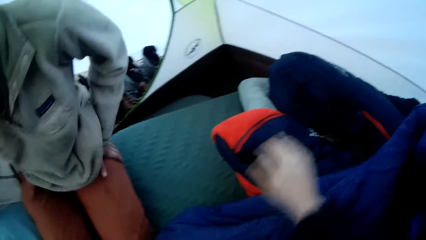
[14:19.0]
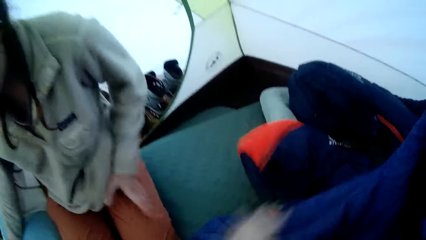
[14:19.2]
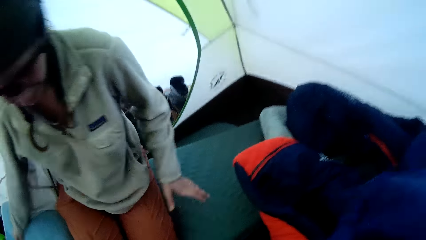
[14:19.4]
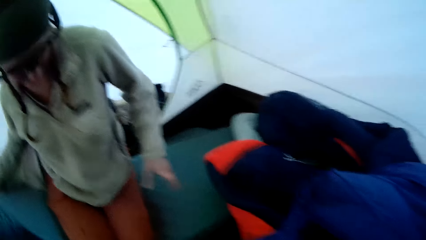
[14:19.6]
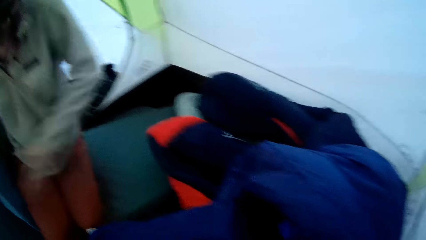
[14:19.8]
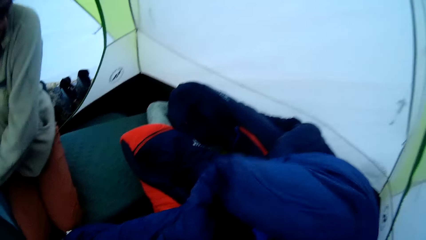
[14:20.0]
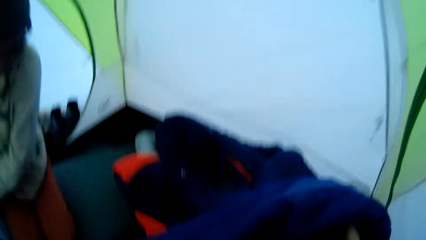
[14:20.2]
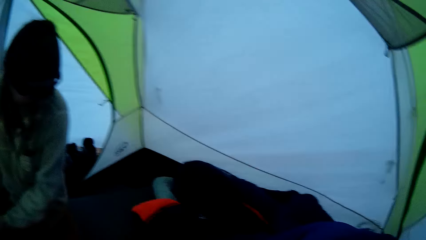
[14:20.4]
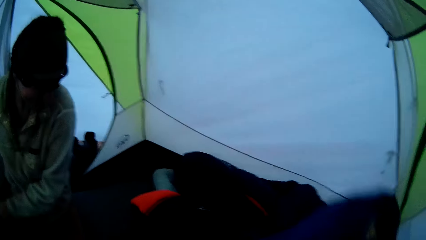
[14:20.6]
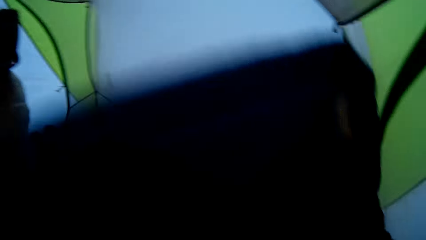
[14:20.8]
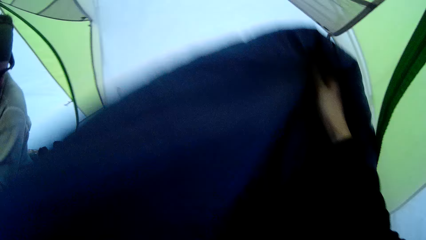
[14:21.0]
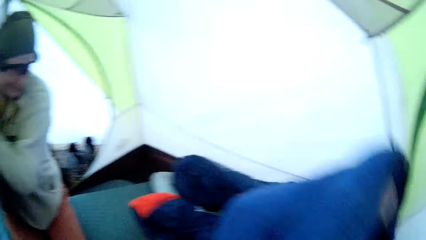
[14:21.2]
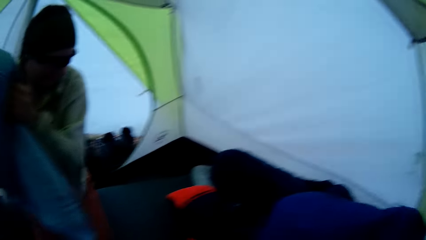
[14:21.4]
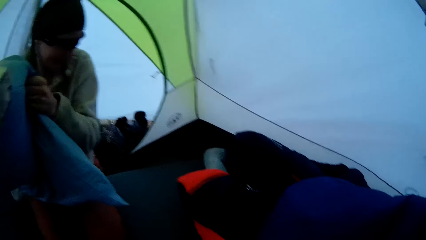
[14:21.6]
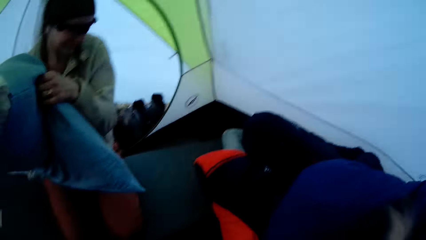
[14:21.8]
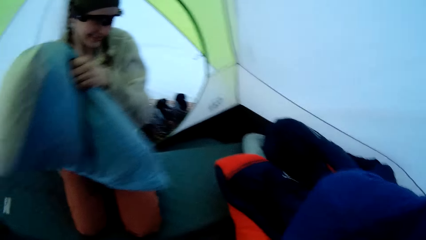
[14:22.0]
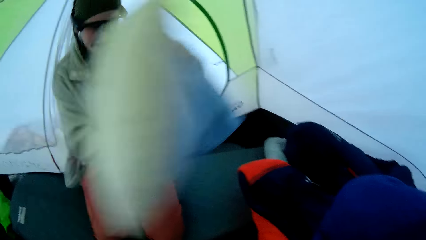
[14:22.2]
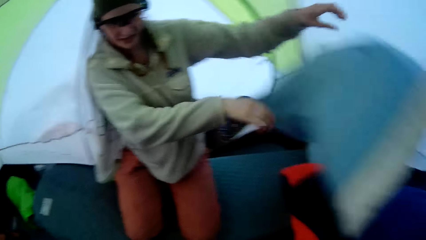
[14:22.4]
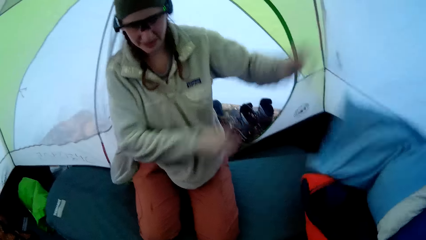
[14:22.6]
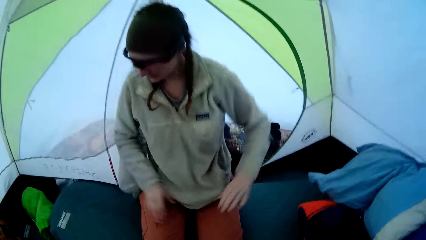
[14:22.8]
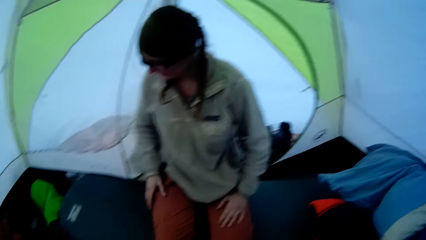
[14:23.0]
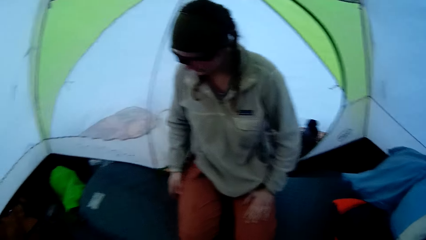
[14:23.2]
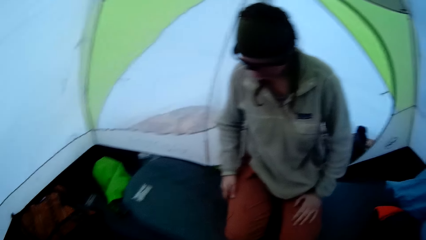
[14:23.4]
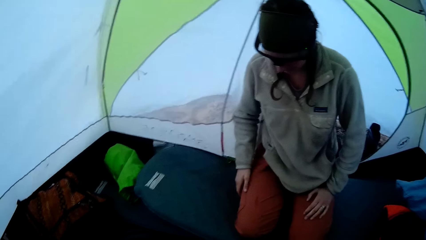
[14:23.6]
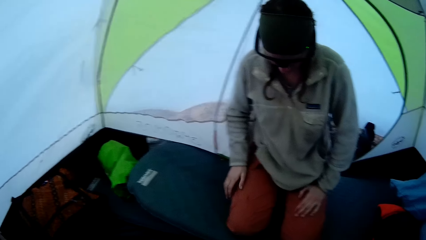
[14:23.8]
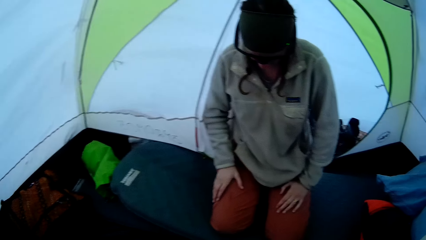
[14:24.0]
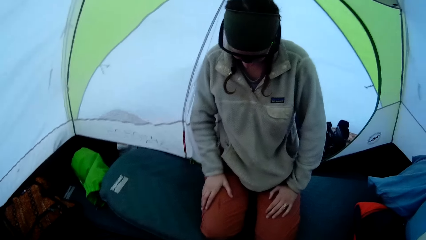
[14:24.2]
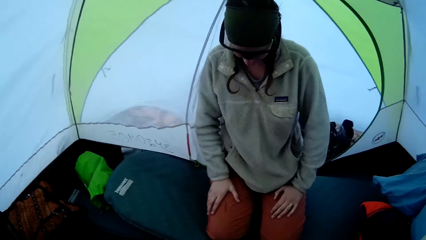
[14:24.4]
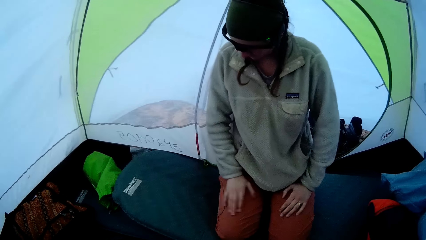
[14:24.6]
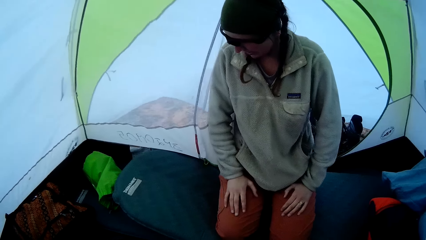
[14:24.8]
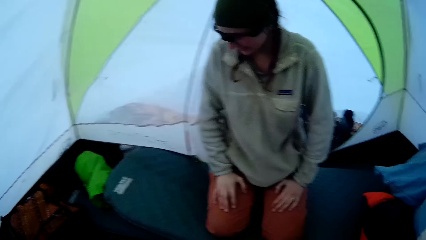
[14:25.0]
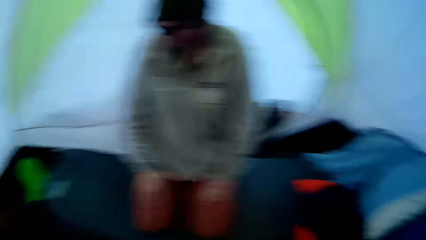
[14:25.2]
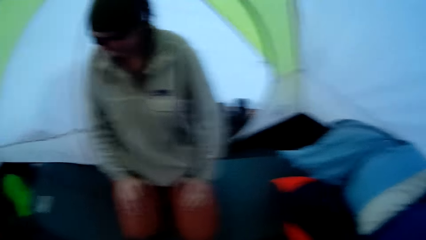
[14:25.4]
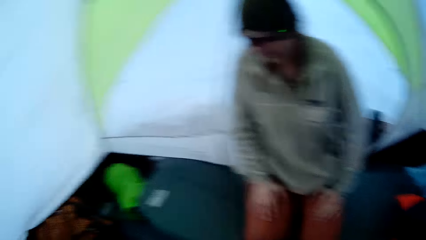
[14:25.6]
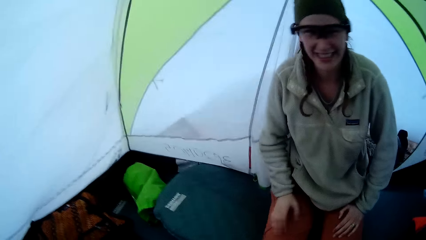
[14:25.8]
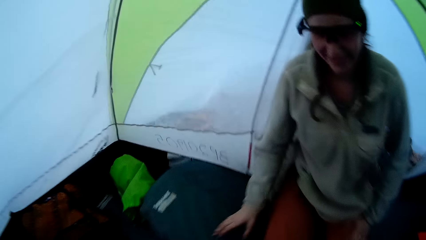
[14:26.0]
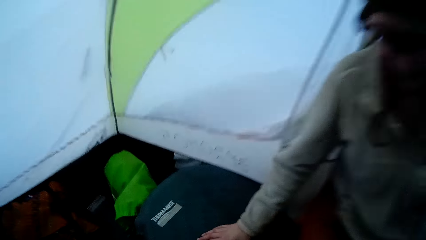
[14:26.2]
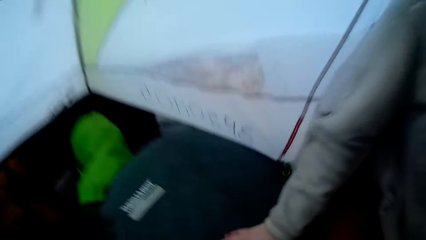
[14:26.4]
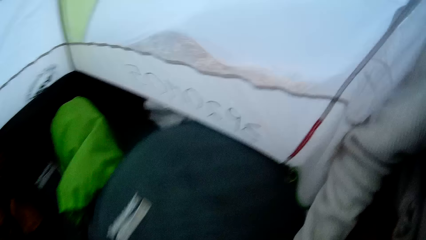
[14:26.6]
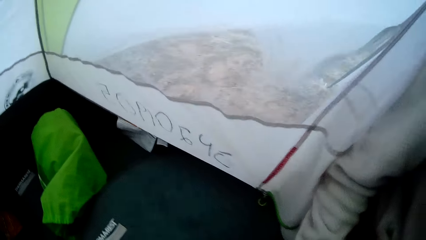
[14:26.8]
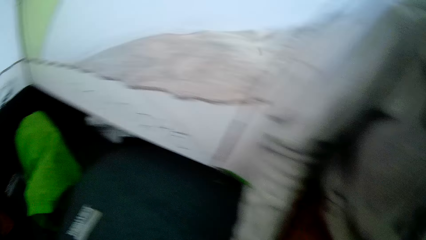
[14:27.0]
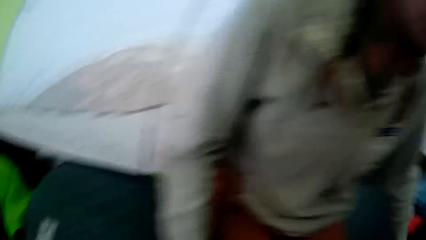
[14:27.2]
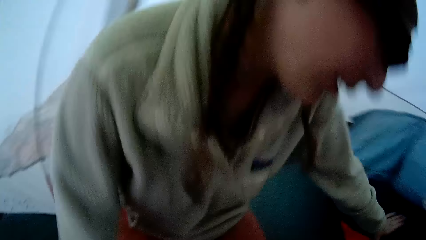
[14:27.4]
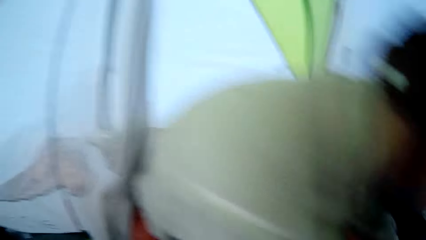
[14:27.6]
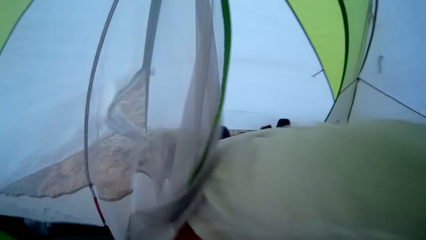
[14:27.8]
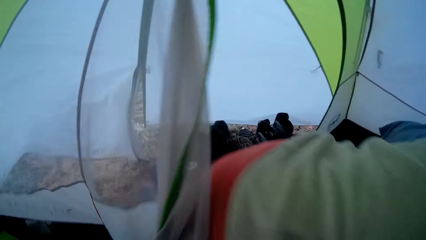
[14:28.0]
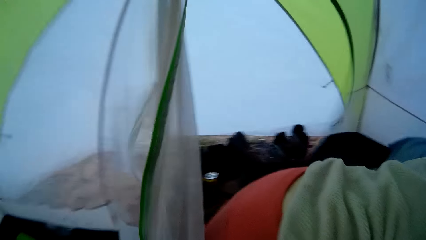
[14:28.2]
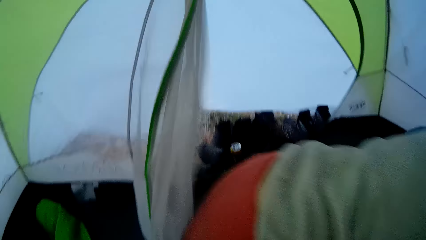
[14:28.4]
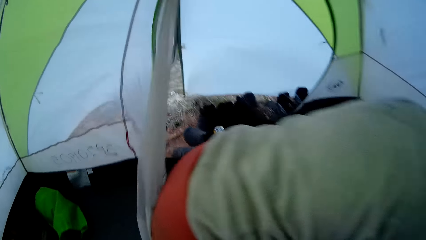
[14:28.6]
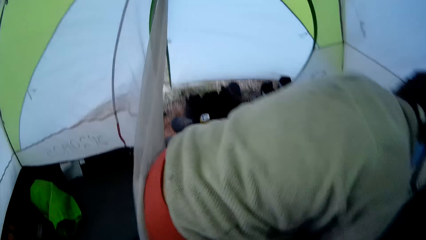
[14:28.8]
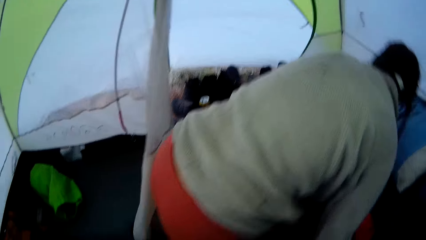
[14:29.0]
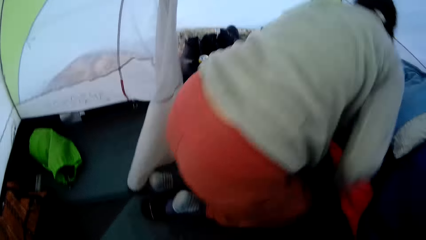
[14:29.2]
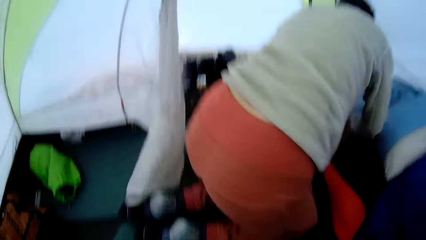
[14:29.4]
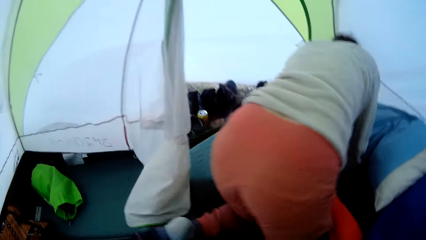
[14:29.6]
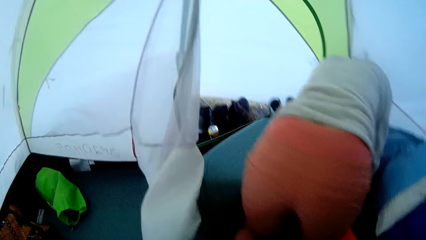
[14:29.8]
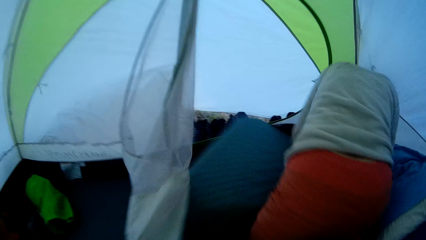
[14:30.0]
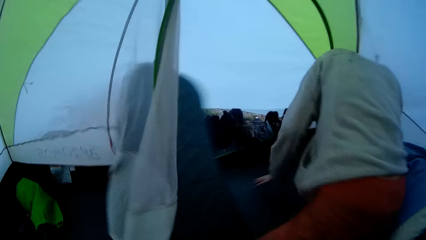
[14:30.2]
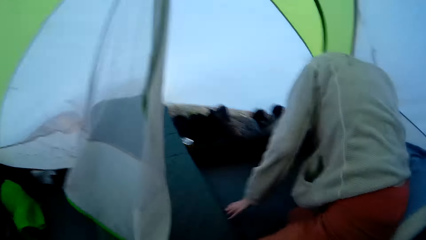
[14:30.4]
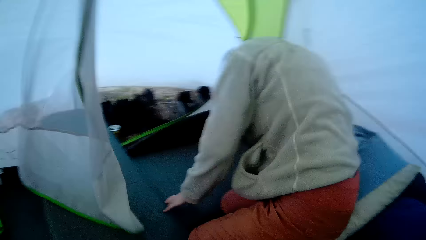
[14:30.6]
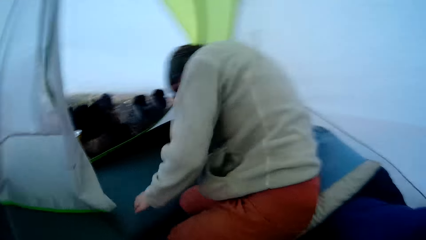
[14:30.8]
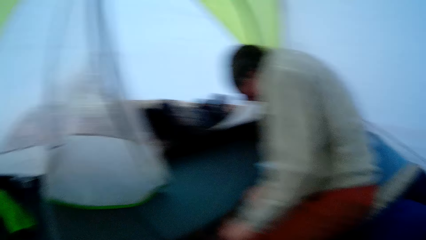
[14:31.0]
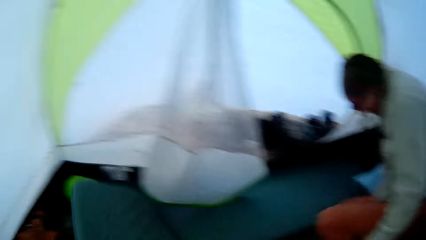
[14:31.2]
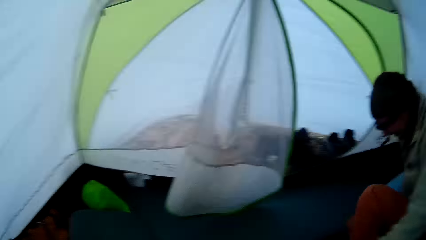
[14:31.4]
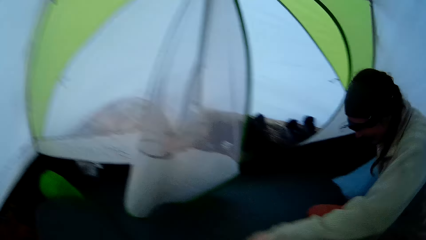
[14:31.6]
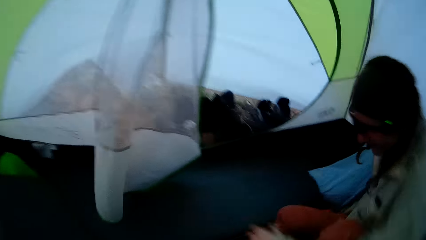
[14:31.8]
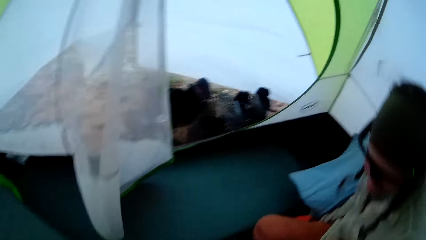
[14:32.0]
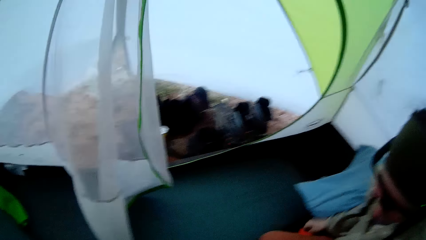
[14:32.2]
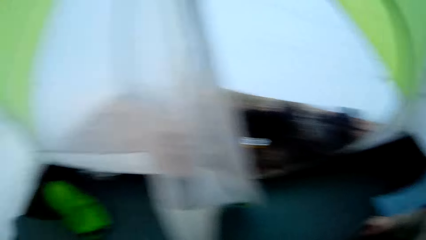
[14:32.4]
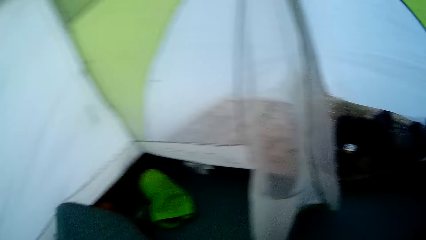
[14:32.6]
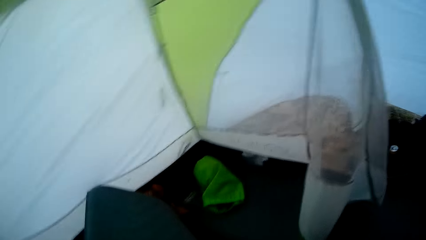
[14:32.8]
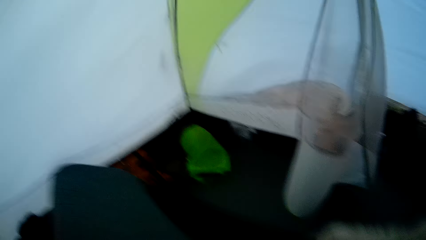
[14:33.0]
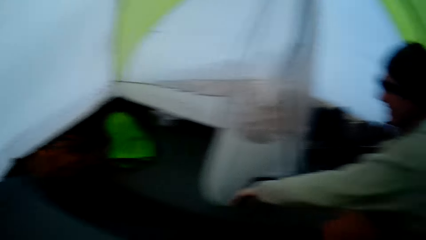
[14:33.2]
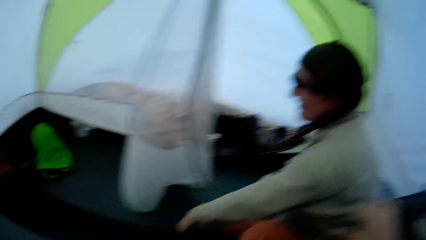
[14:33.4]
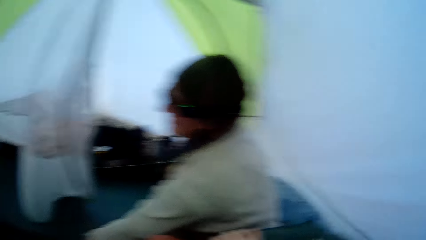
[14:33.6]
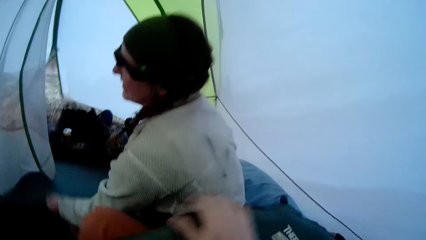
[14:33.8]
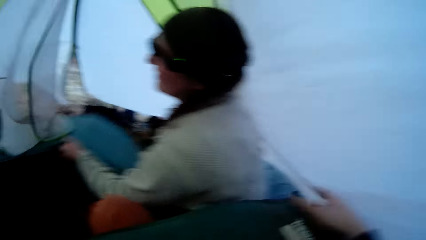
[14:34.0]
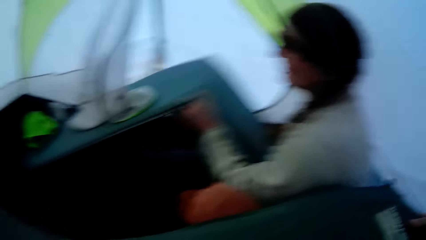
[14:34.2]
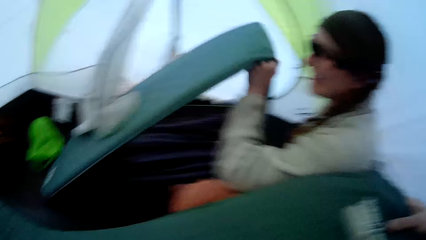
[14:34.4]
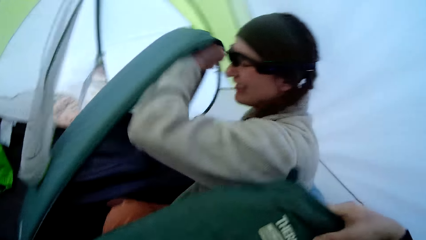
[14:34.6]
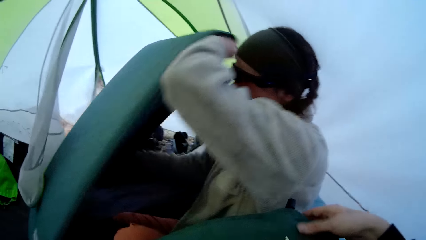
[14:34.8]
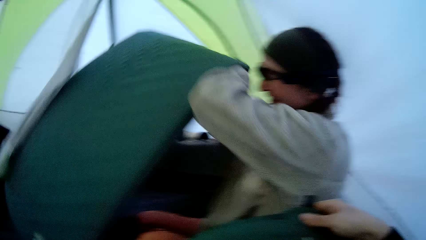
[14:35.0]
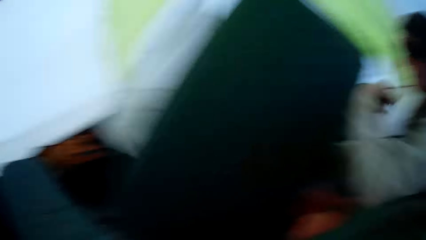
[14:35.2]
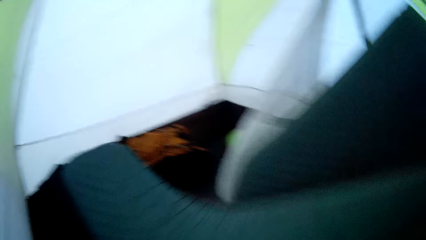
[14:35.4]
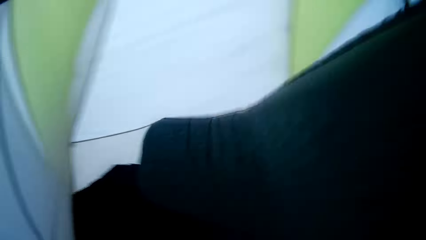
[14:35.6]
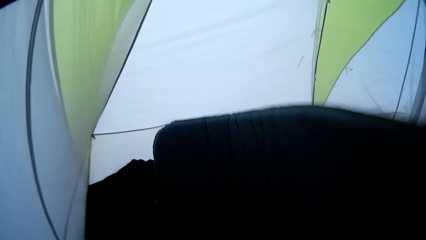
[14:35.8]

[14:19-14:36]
The camera wearer touches a blanket. They kneel. A woman touches her trouser. The camera wearer holds the blanket or duvet. They hold the blanket again. The woman holds a pillow case or pillow. The woman puts the pillow case aside. The woman spreads the bed. The woman moves around. The woman moves the pillow. The camera wearer holds a sleeping mat. The woman lifts the sleeping mat.
